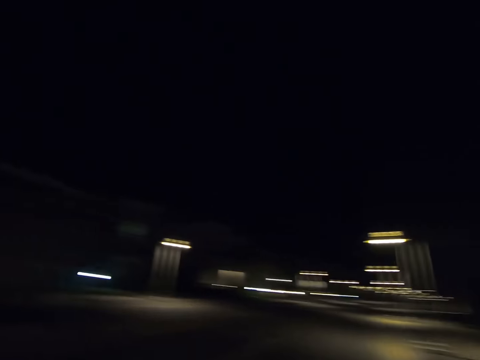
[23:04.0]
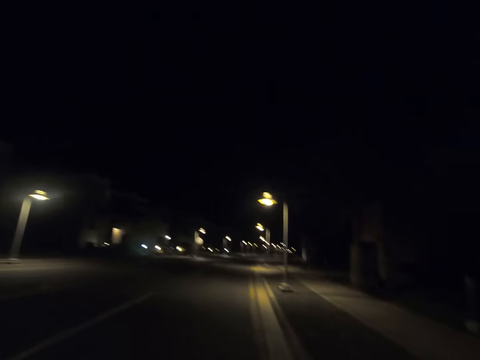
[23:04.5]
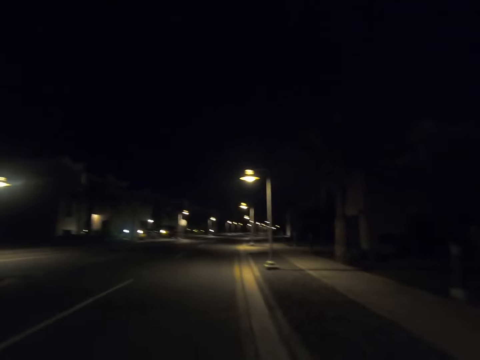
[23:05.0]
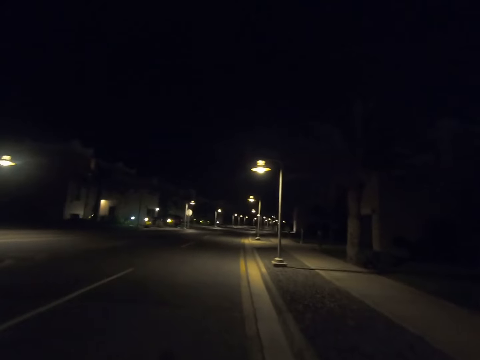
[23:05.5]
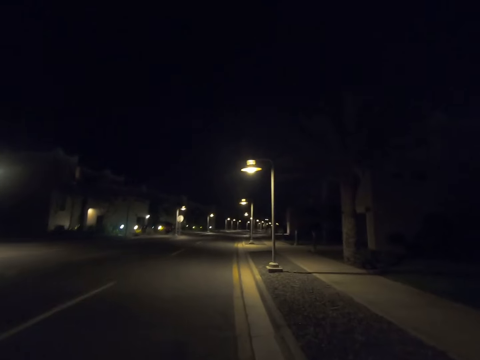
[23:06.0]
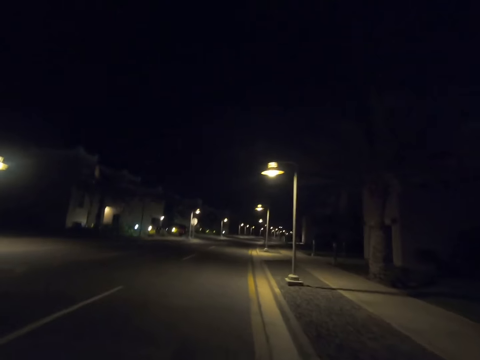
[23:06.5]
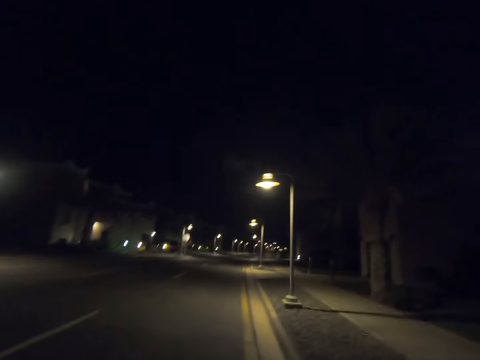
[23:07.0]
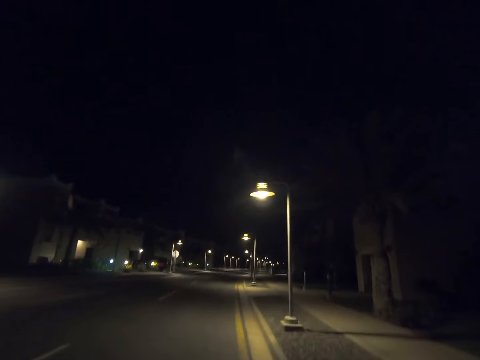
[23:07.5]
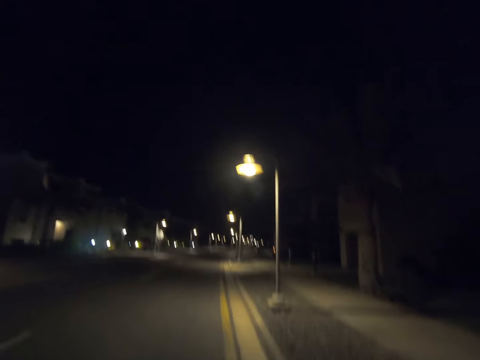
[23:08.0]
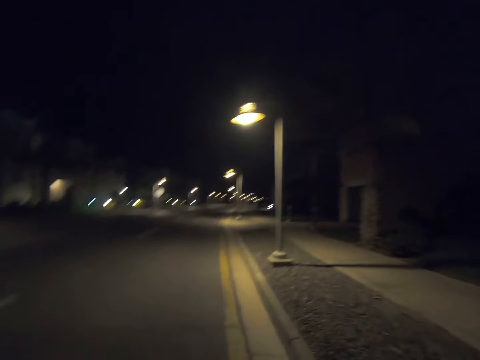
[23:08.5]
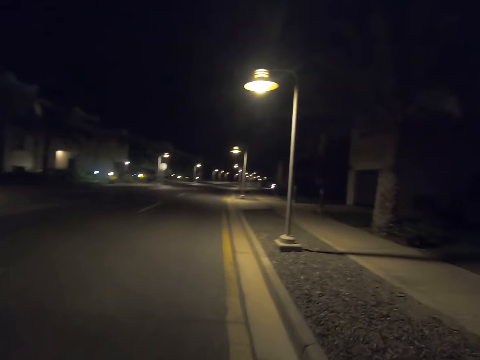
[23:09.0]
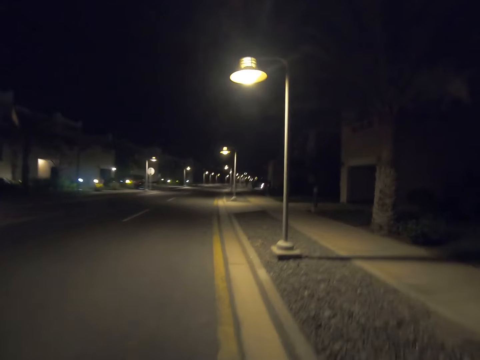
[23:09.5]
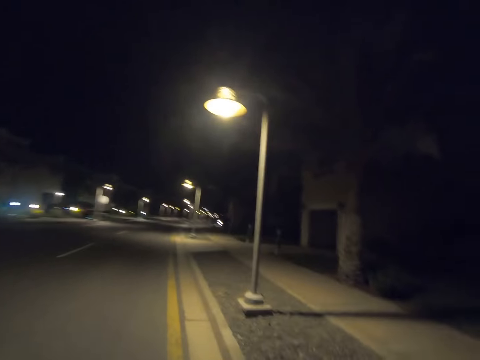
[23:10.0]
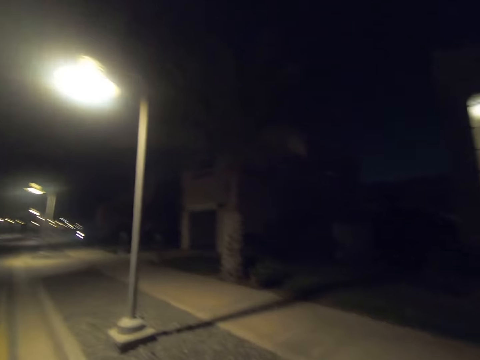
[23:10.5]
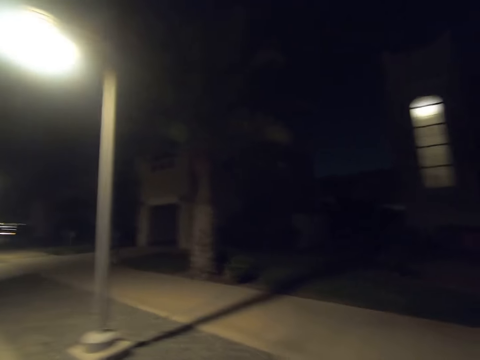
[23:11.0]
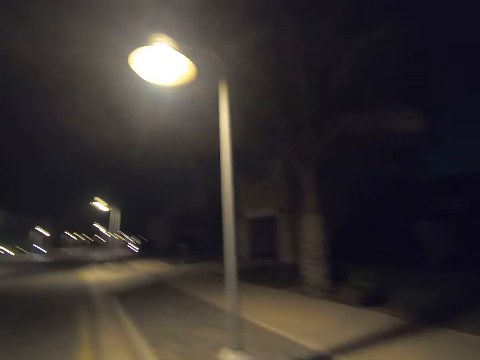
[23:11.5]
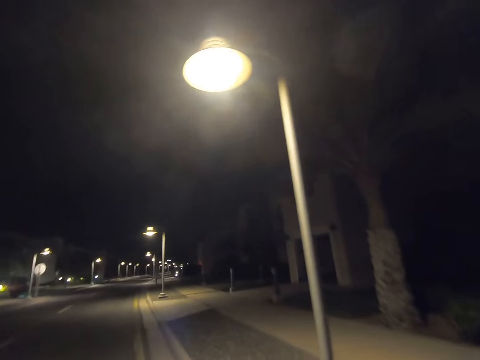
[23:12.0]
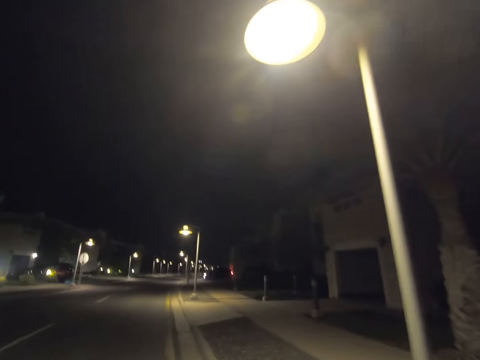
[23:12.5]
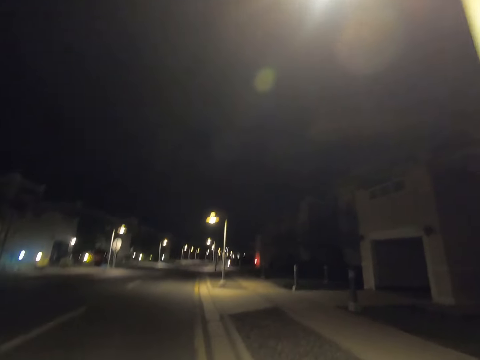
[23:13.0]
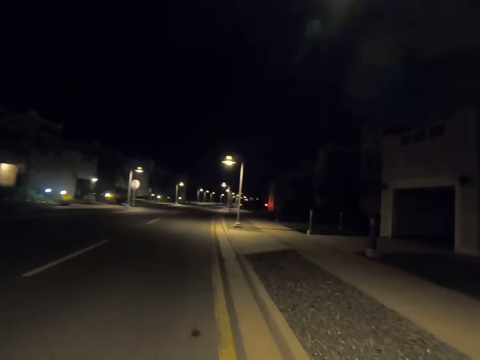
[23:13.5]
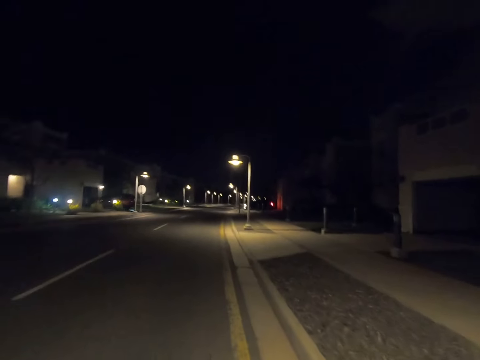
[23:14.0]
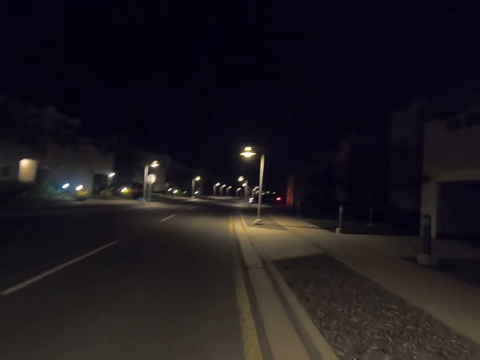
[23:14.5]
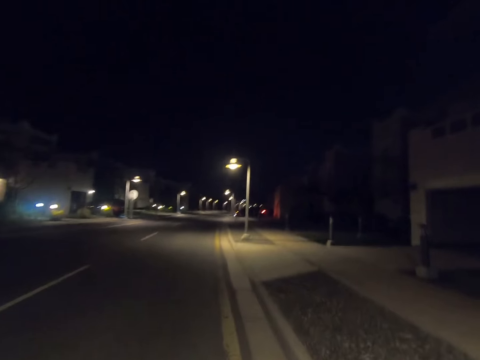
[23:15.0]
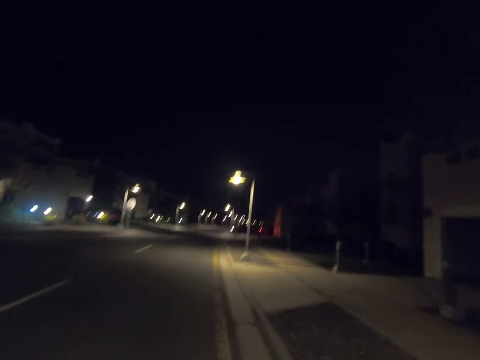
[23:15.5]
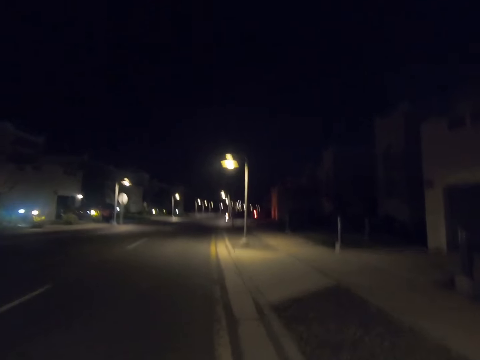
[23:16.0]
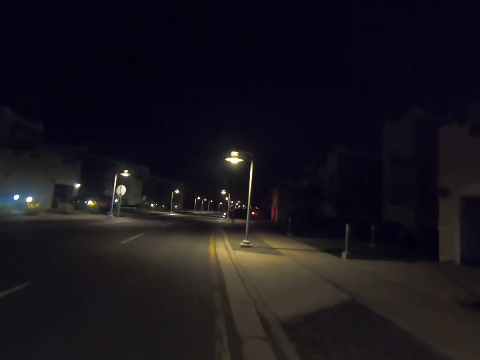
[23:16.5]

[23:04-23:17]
The camera wearer looks forward. They look right. They look forward.

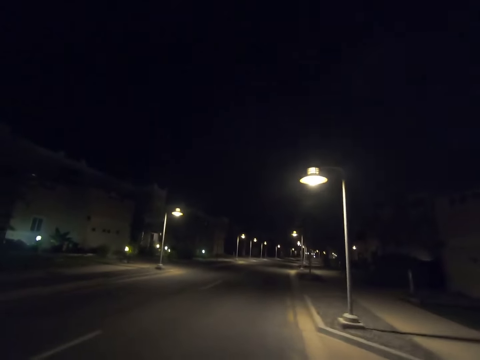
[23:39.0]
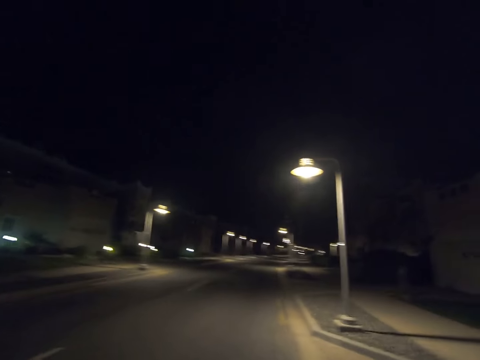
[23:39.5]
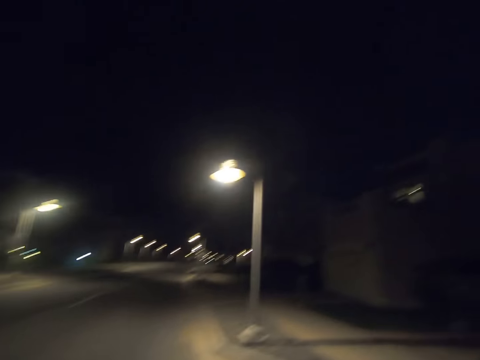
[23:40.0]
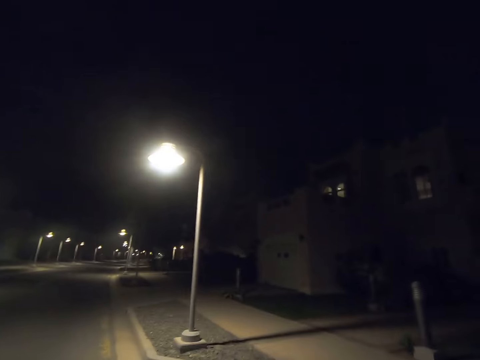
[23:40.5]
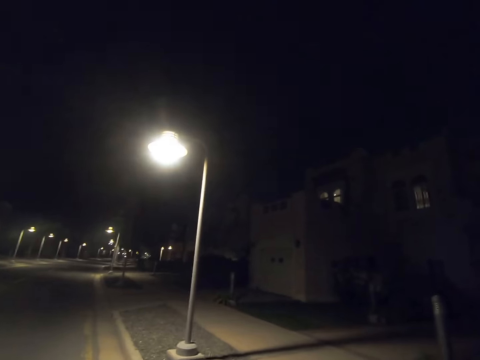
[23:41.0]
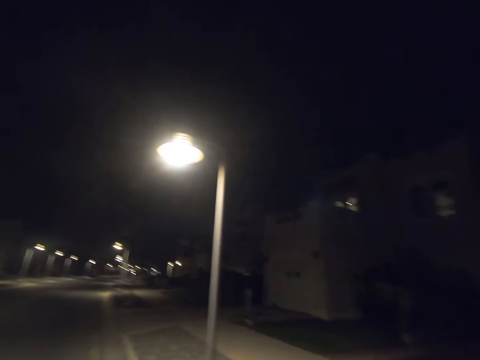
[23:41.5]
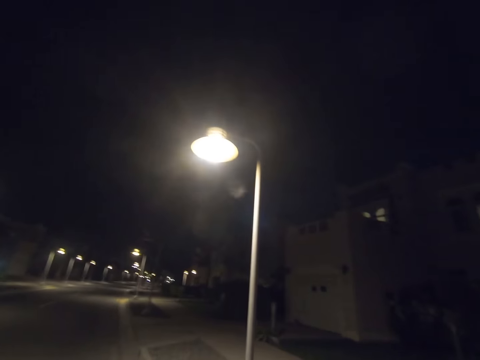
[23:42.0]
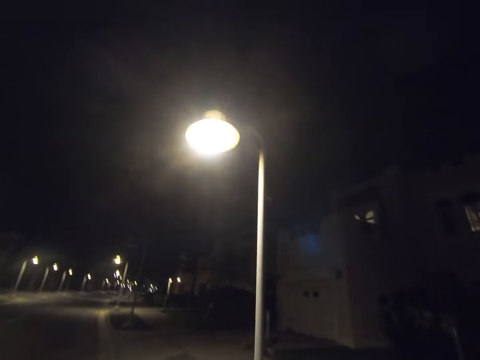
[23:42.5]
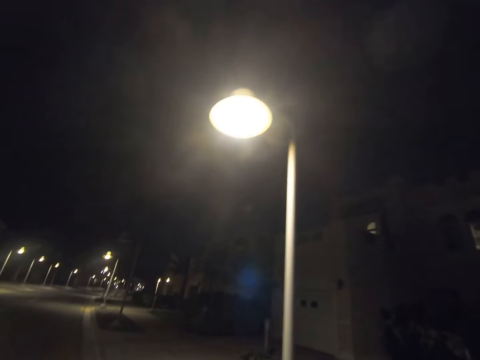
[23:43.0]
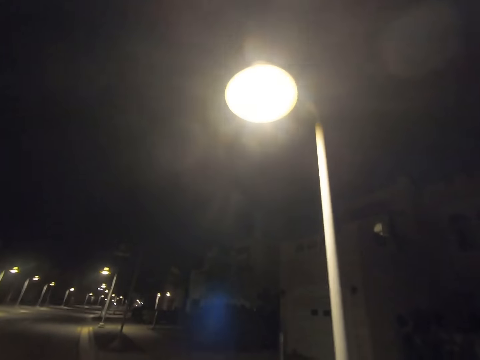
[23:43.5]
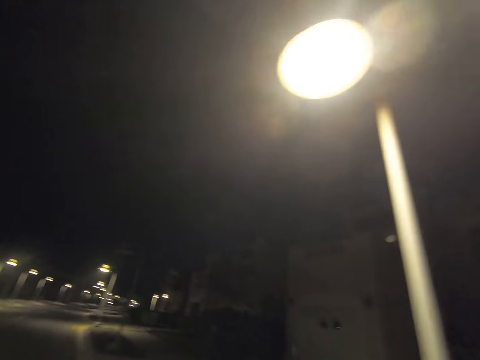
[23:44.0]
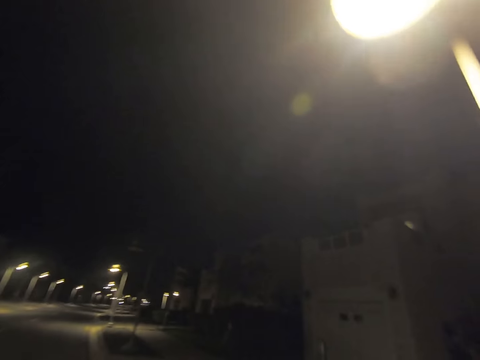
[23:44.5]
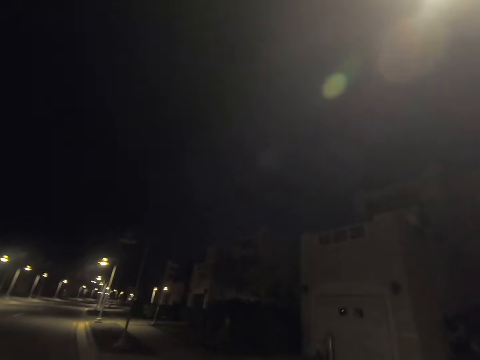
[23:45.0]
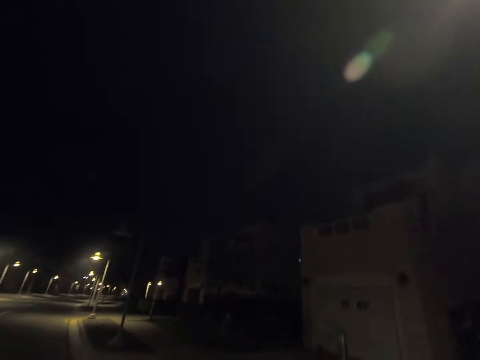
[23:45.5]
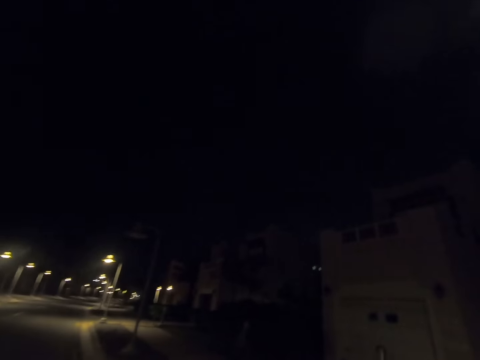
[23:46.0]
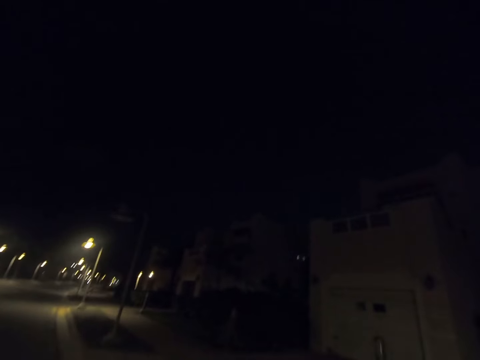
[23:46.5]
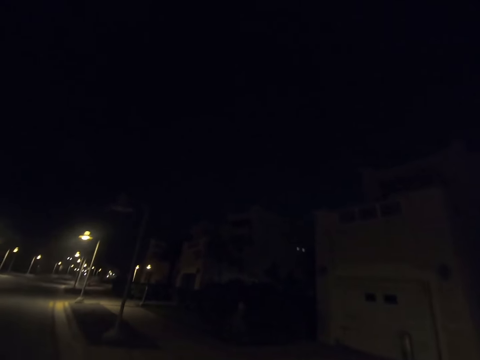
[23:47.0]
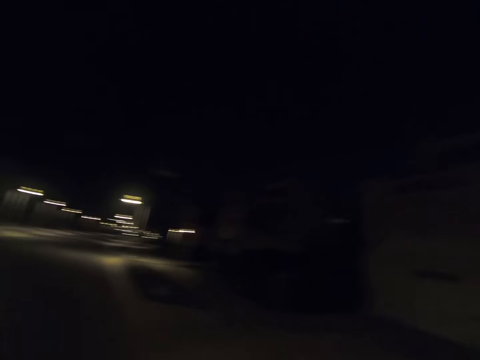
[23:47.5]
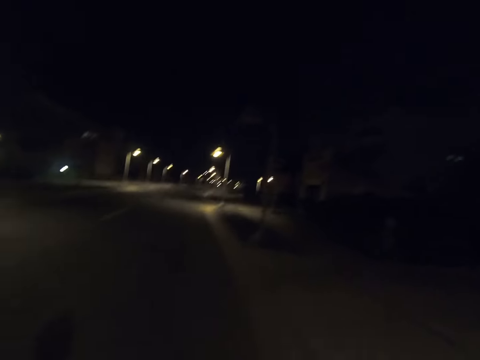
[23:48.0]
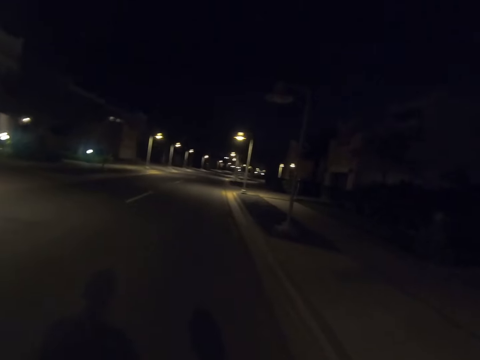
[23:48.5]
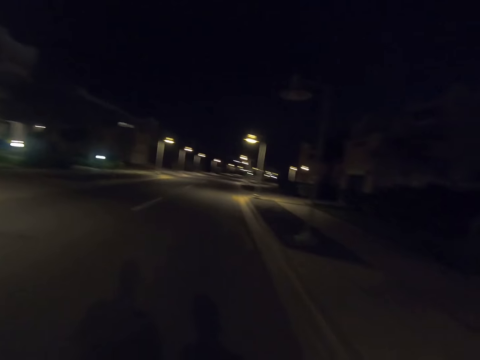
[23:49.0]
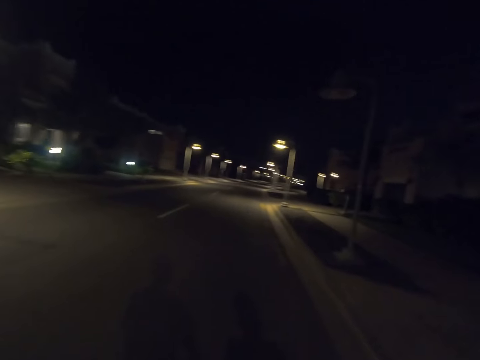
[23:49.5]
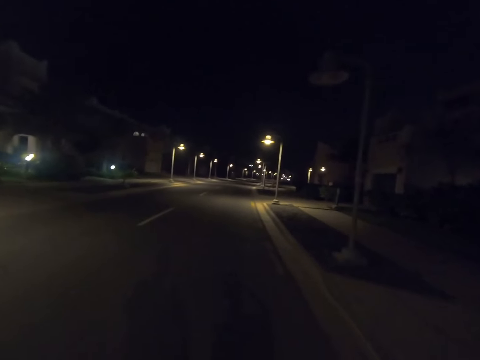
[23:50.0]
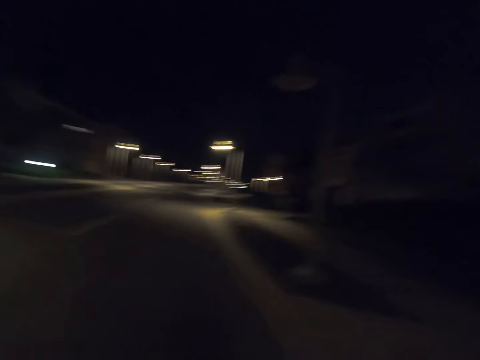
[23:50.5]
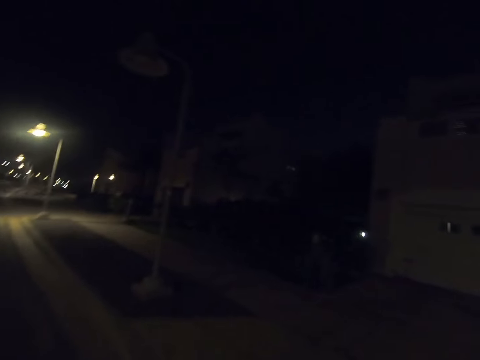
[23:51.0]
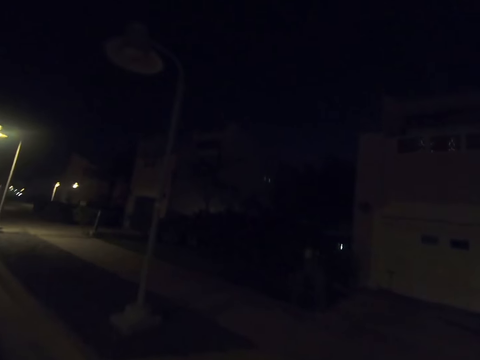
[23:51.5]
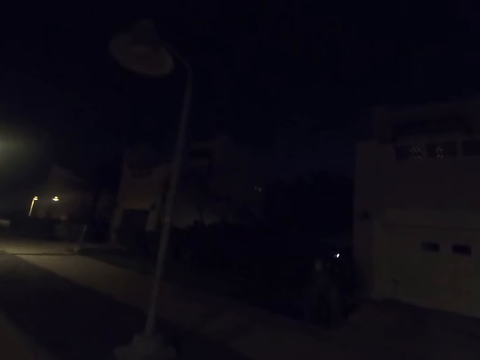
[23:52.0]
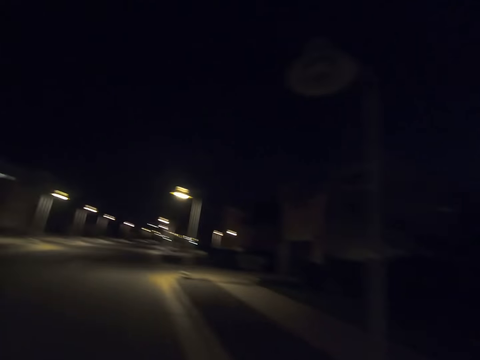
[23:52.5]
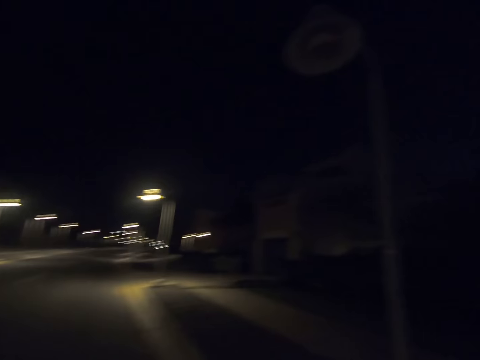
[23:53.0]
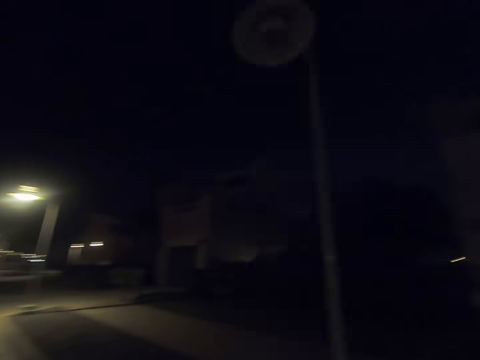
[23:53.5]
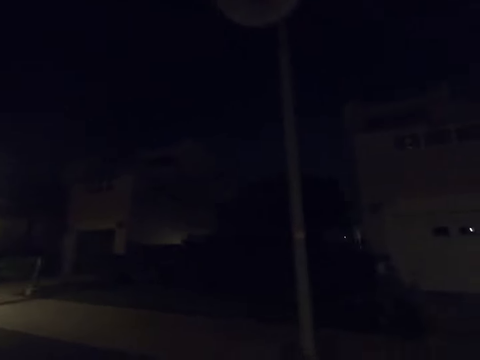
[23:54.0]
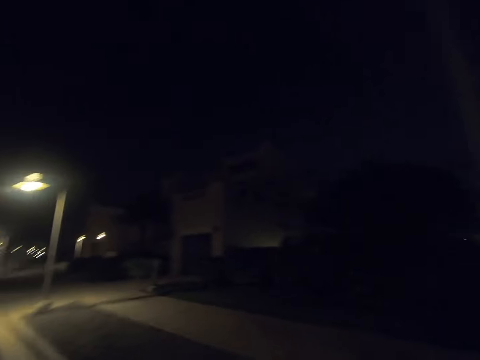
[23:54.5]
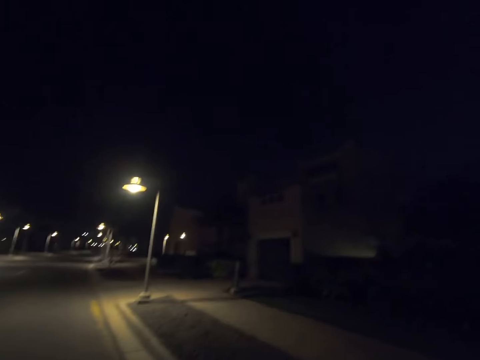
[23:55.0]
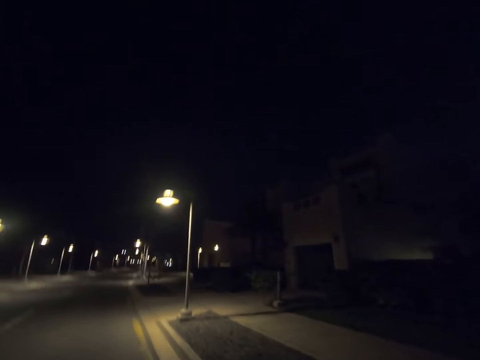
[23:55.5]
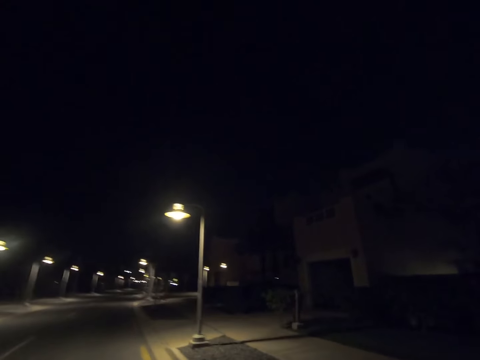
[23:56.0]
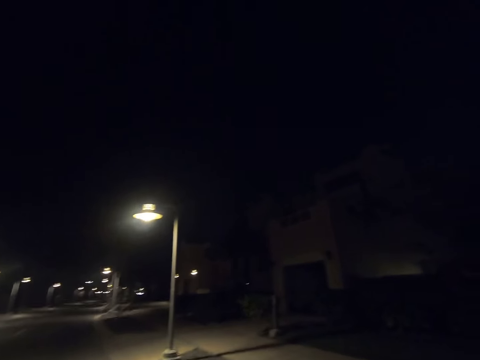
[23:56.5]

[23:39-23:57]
The camera wearer looks right. They look forward. They look right. They look forward. They look right. They look forward.
